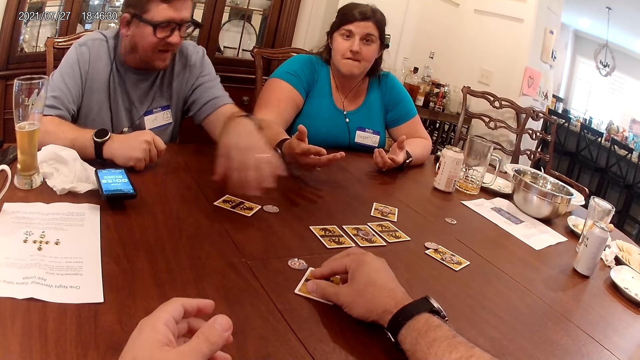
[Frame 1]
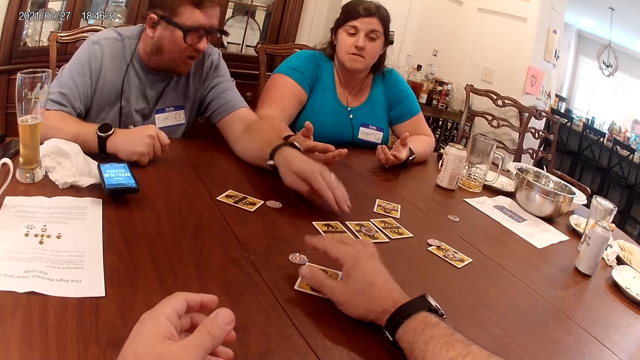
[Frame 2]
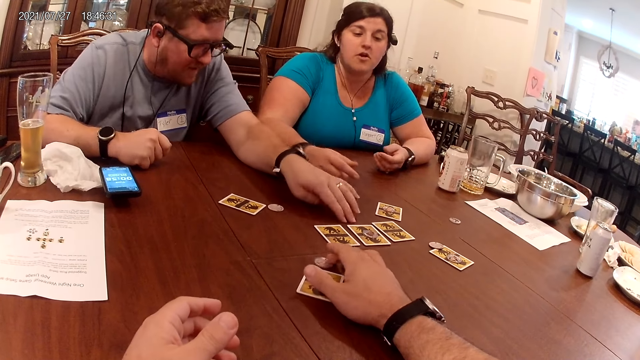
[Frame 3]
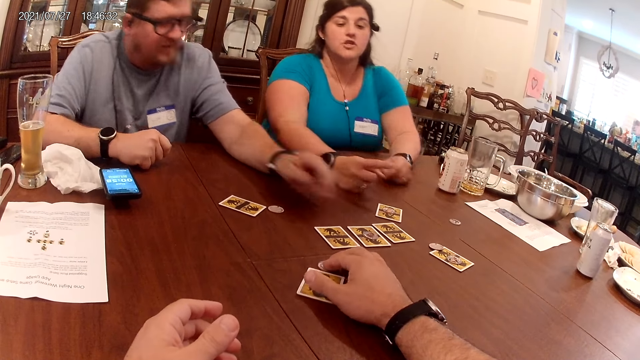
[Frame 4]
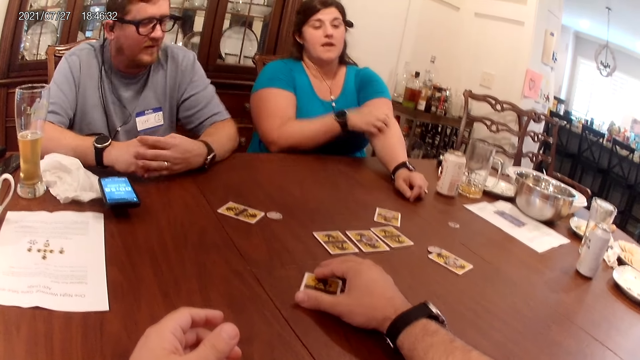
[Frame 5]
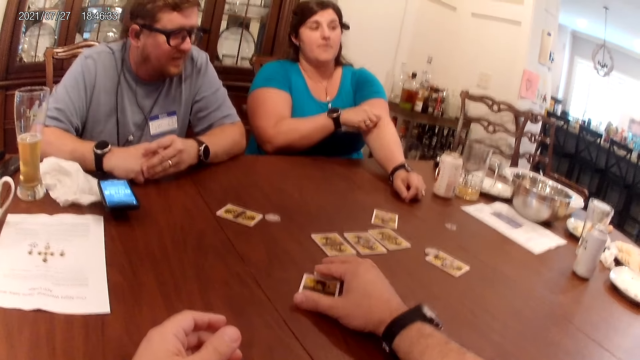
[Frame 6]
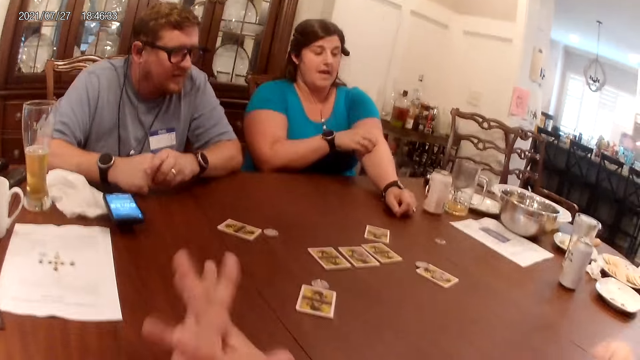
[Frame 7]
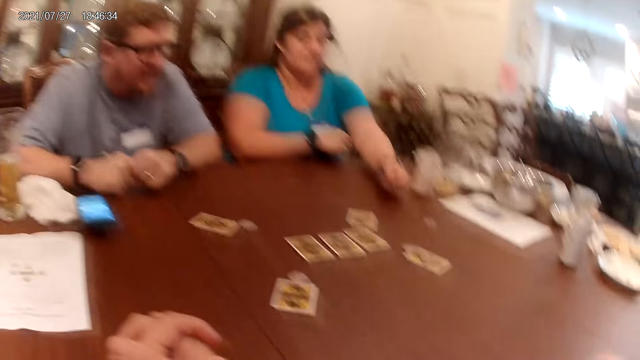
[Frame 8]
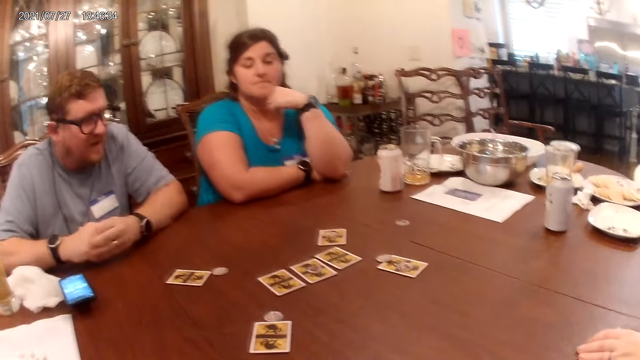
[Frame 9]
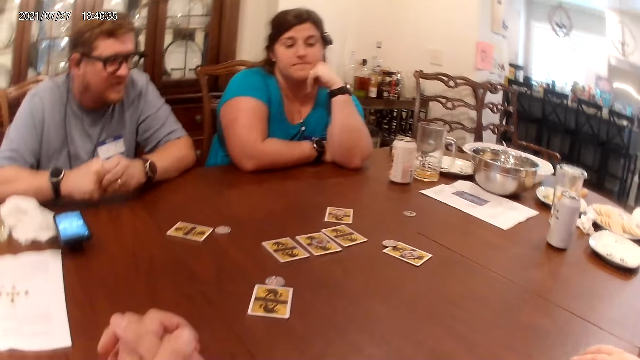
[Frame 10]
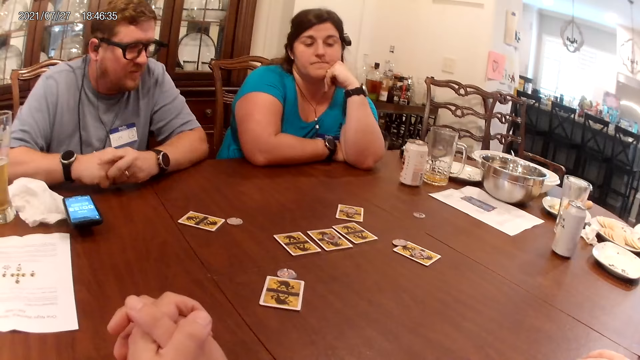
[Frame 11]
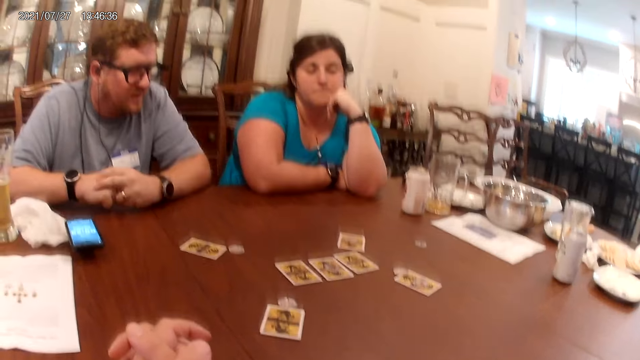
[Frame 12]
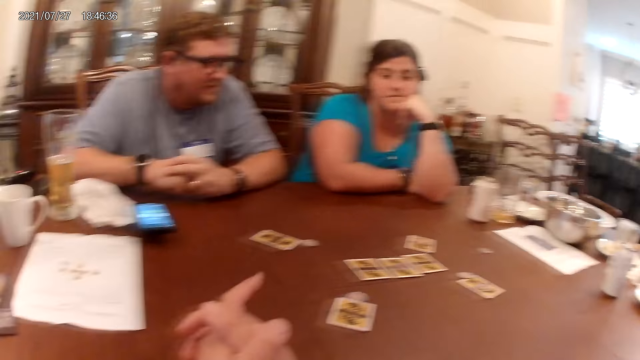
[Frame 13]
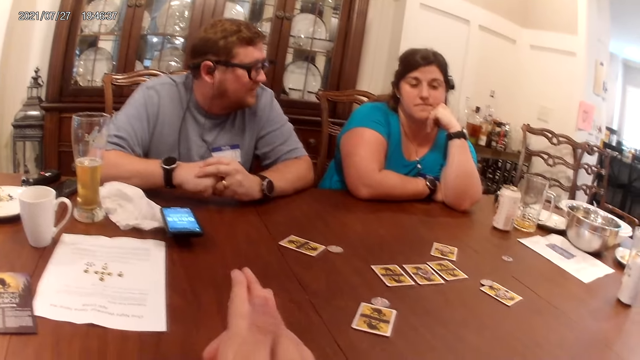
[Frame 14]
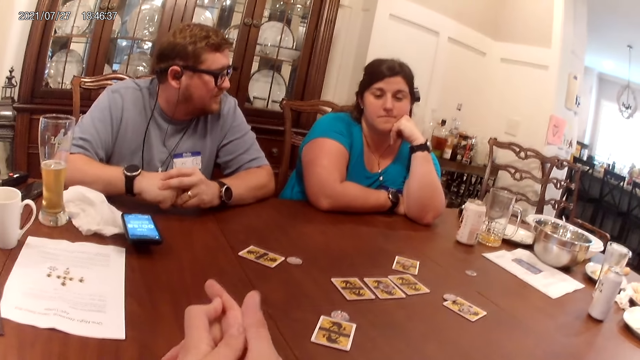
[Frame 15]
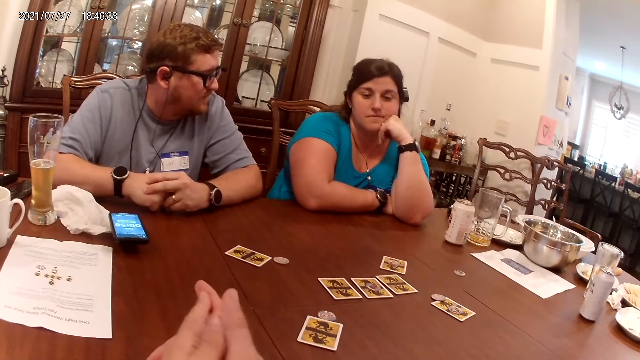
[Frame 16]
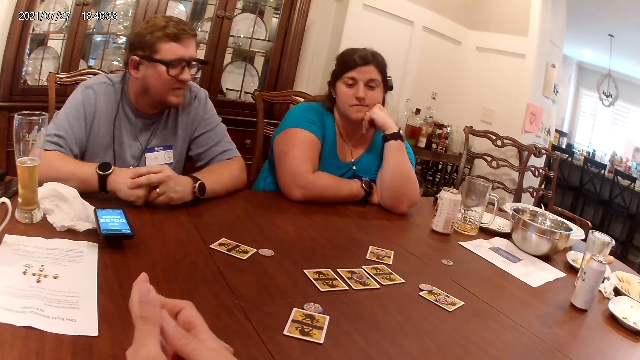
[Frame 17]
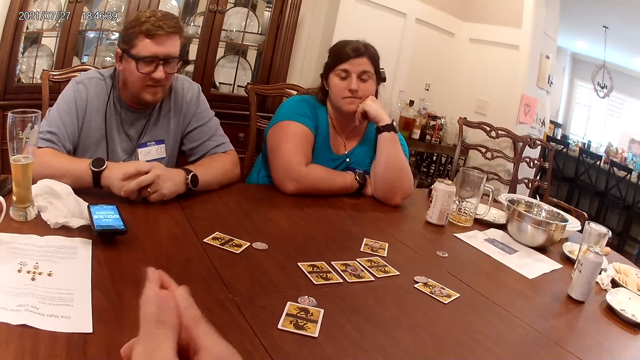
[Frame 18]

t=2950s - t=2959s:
The camera wearer touches a card on the table with his right hand. He moves a chip on the table with his right hand.

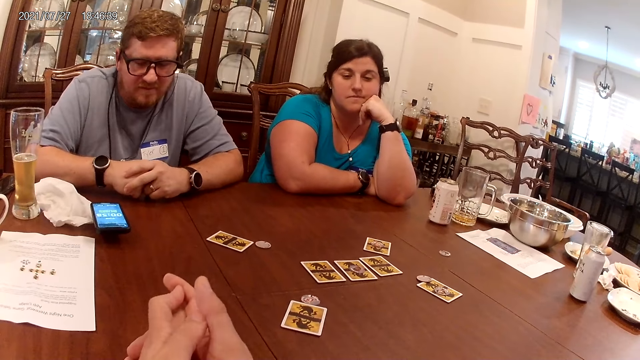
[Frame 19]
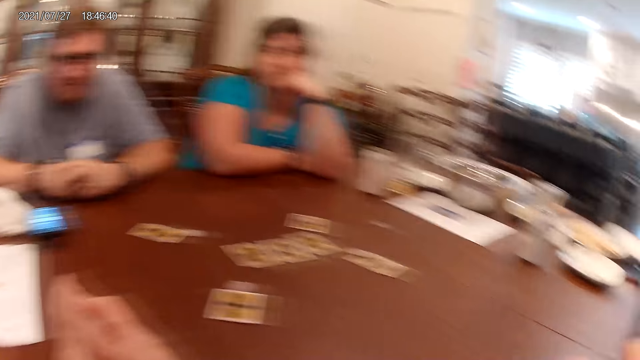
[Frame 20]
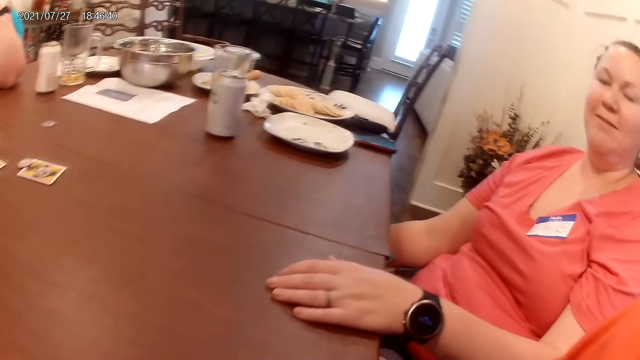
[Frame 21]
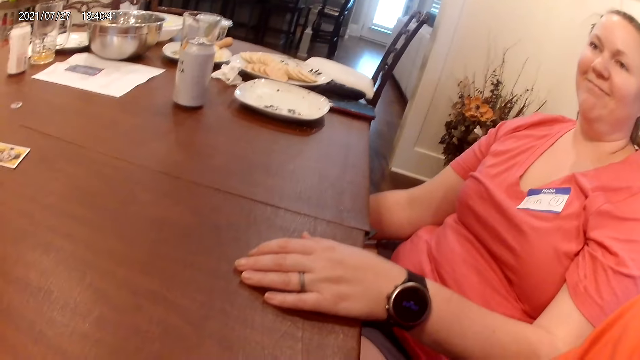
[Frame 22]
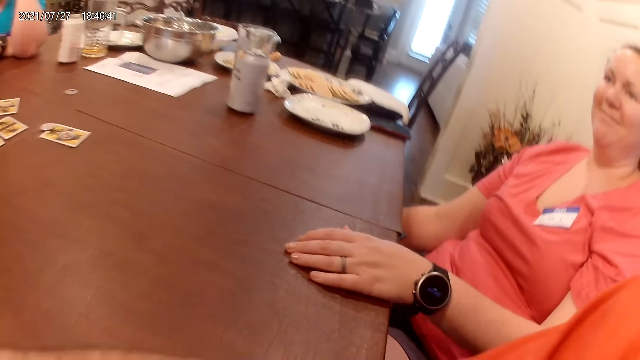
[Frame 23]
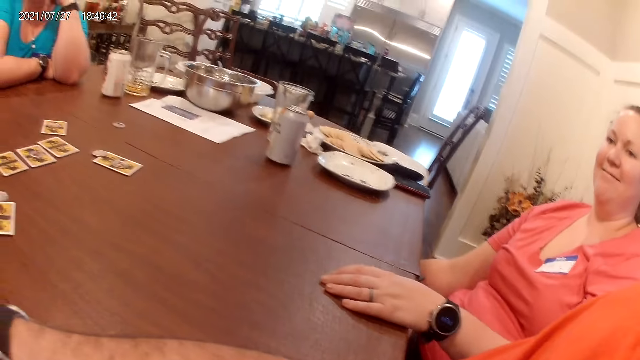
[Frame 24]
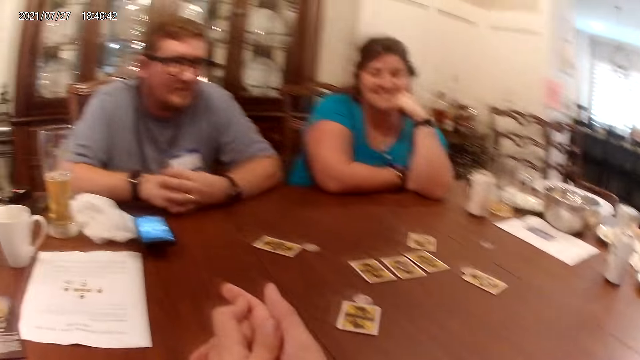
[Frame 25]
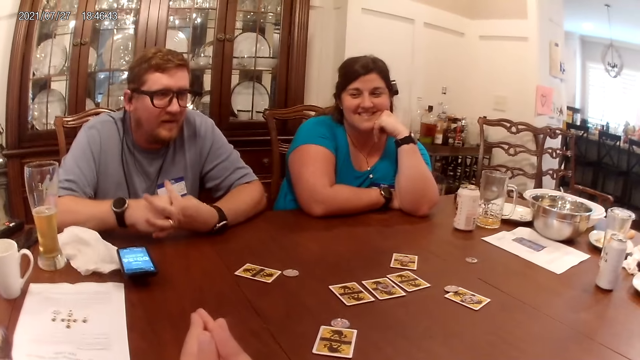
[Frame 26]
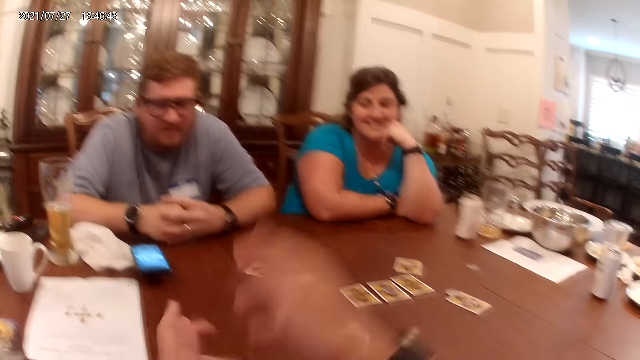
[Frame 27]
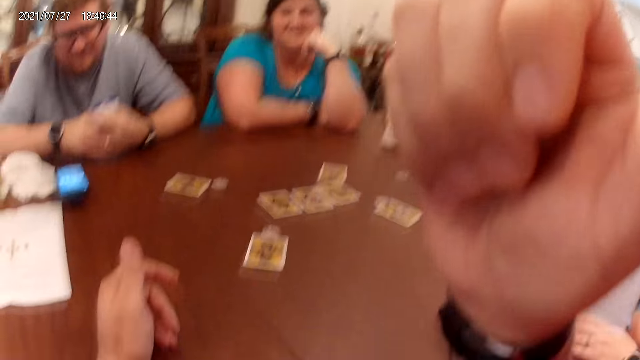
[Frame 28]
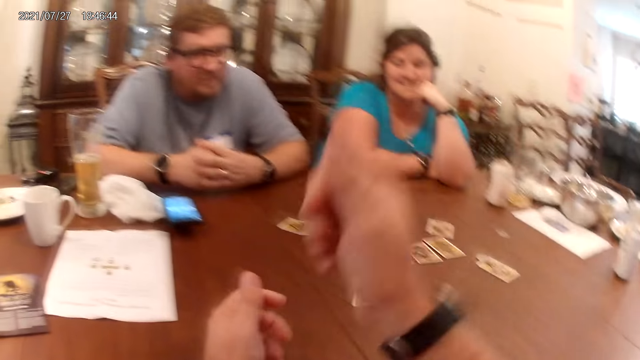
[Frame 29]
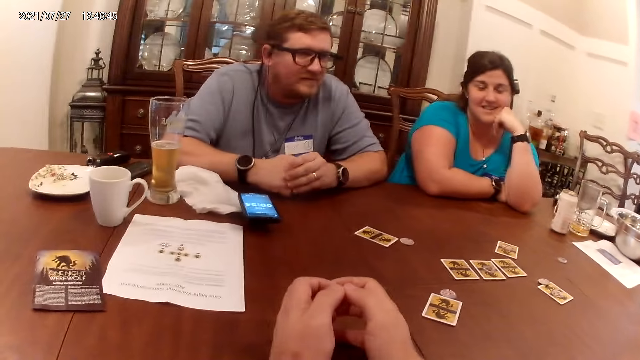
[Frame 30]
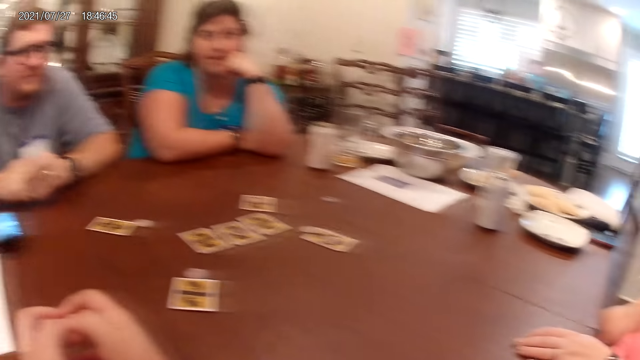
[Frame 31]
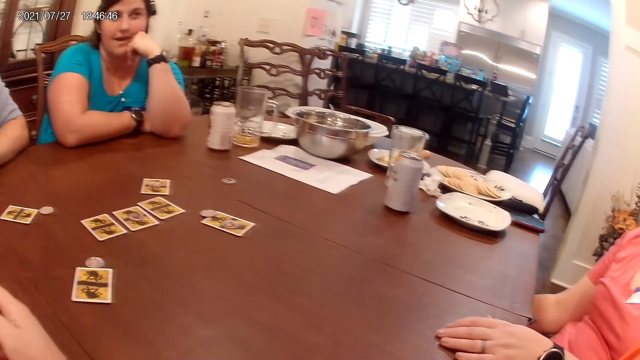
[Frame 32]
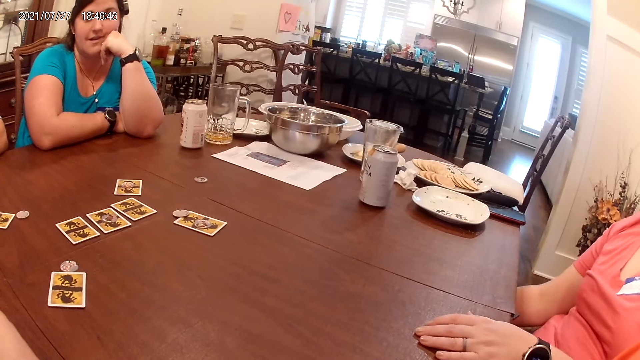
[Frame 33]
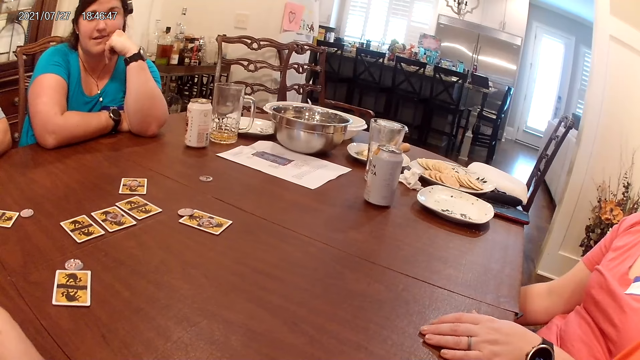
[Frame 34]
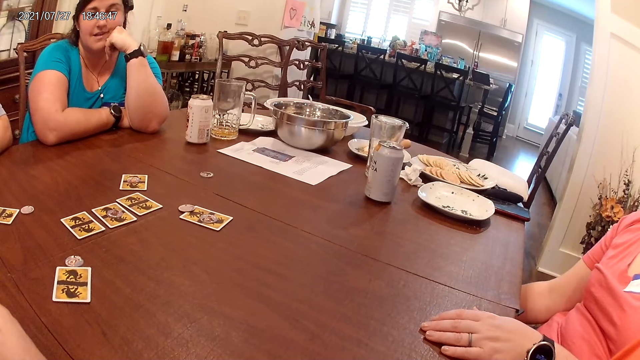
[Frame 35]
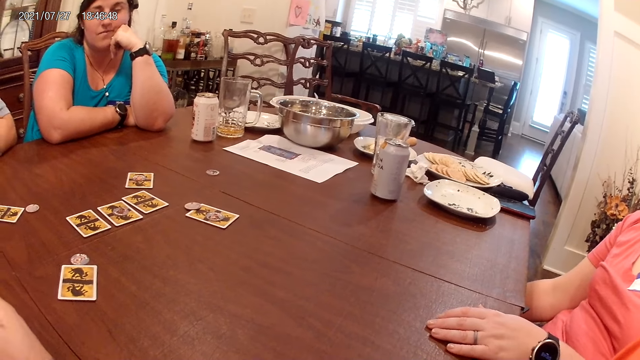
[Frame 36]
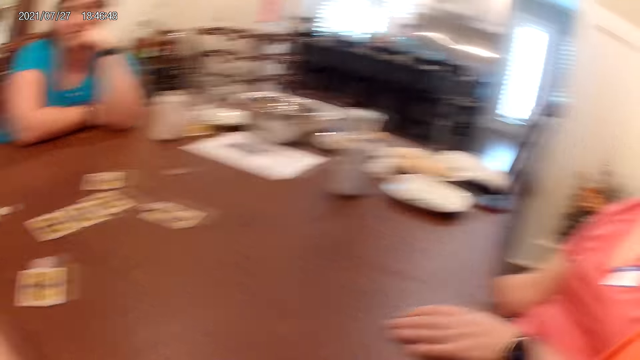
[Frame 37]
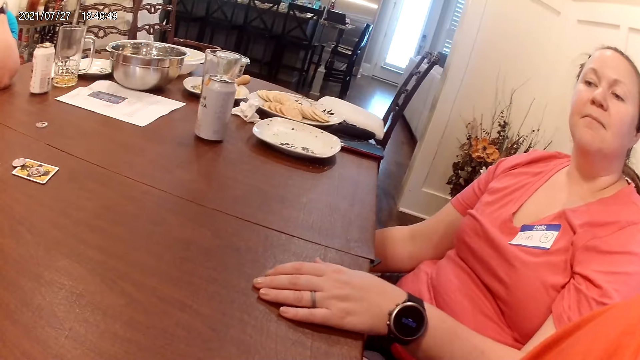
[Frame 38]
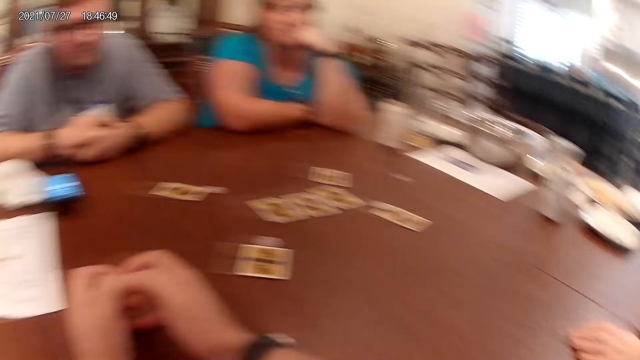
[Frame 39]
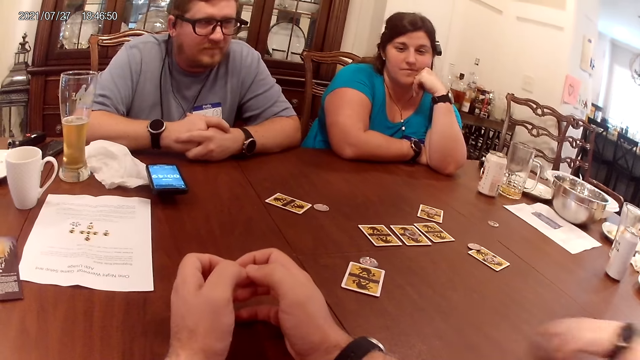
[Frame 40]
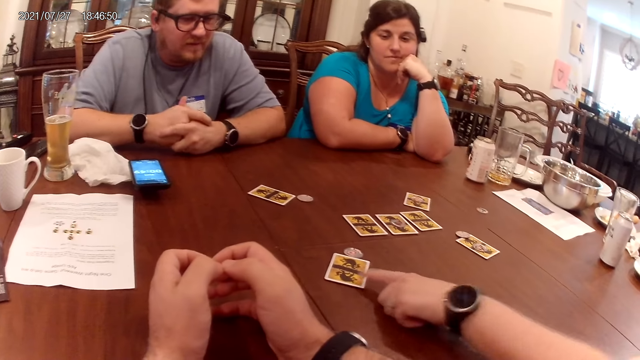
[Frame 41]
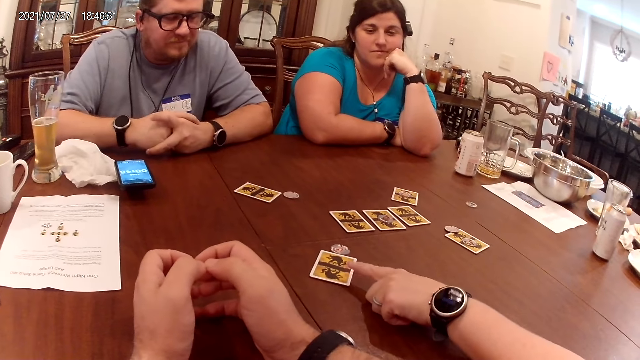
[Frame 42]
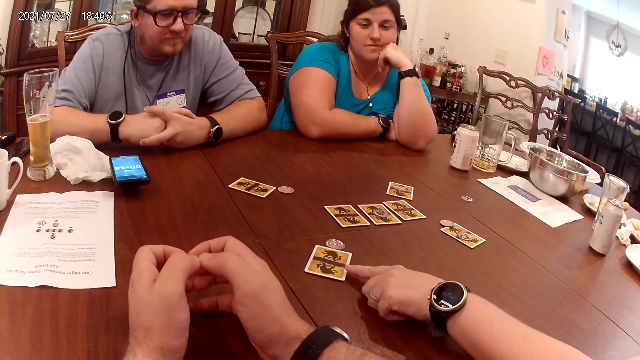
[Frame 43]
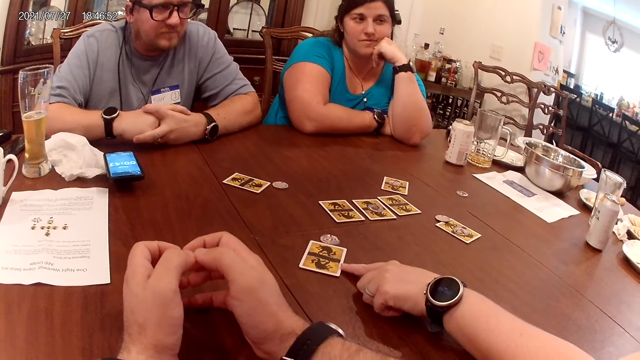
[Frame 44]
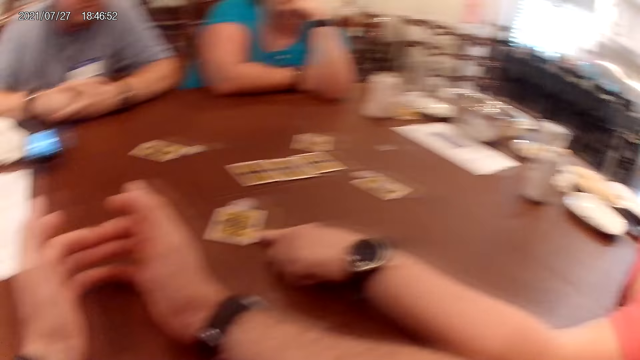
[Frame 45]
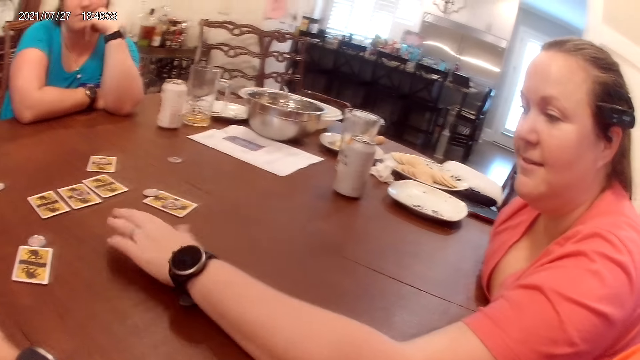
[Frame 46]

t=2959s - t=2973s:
The camera wearer lifts his right hand. The woman touches a card on the table with her left hand.
